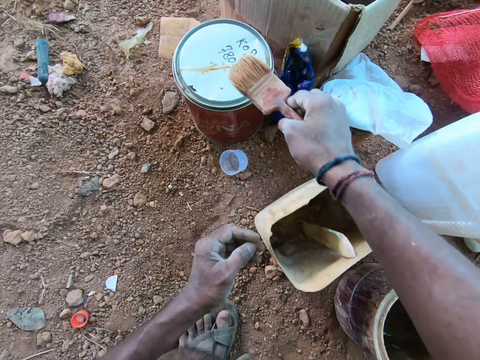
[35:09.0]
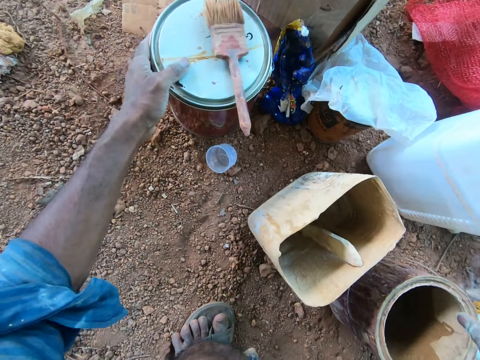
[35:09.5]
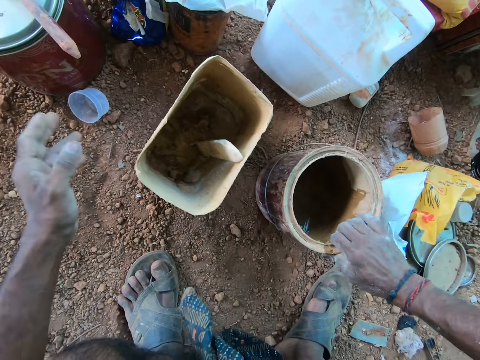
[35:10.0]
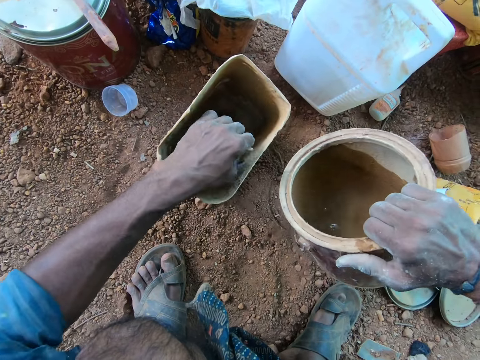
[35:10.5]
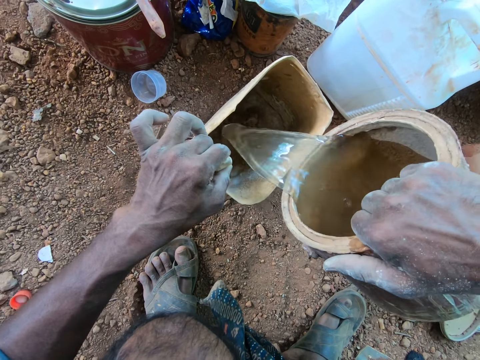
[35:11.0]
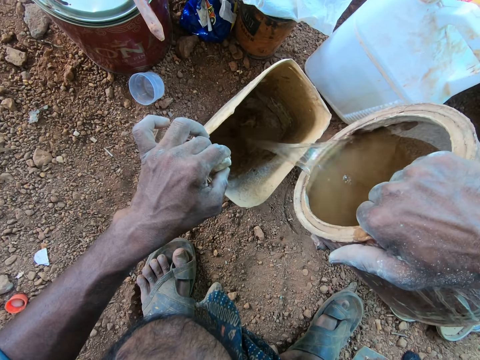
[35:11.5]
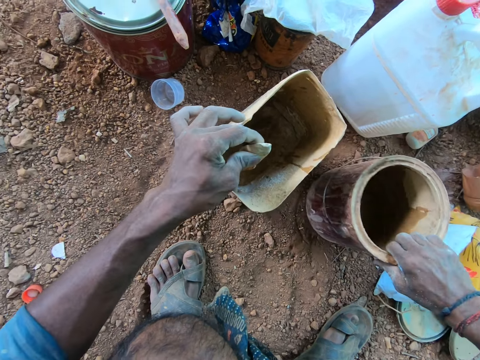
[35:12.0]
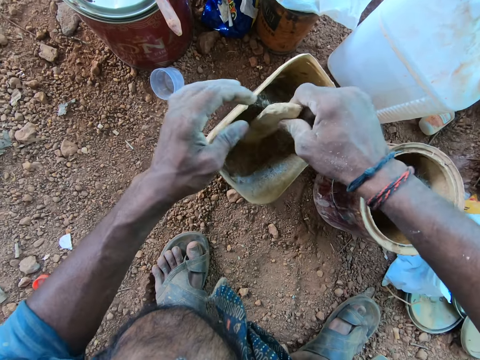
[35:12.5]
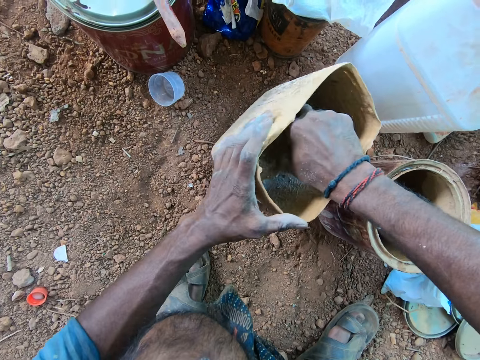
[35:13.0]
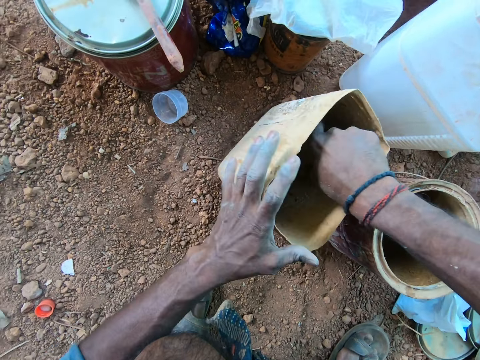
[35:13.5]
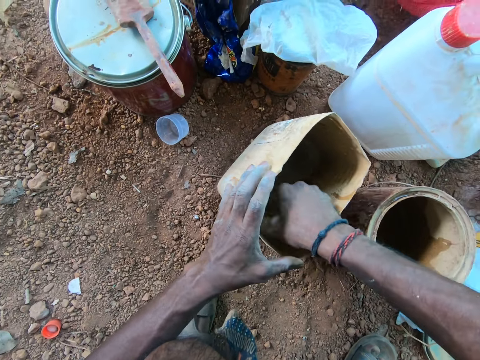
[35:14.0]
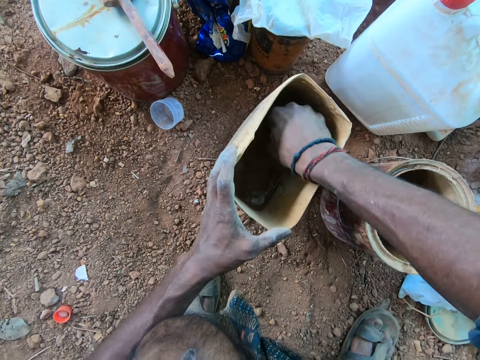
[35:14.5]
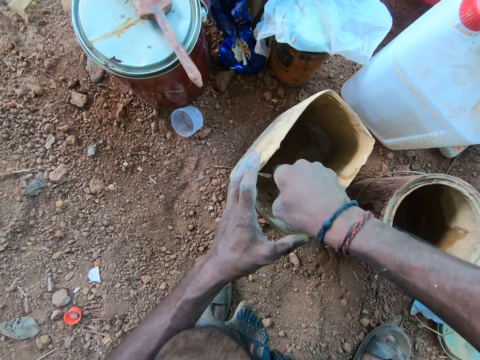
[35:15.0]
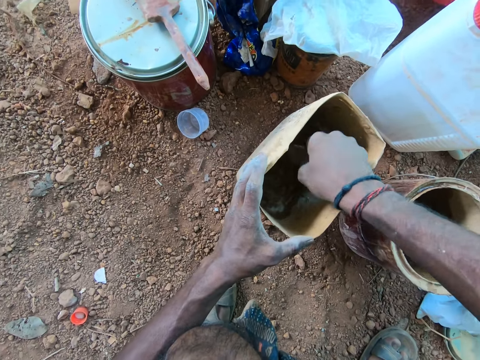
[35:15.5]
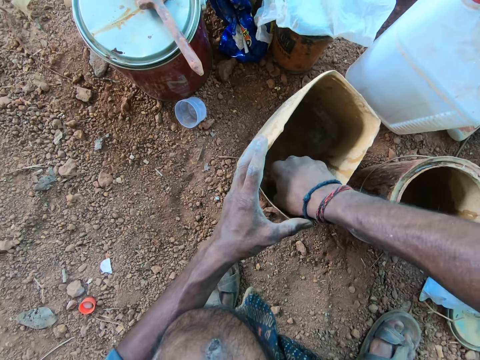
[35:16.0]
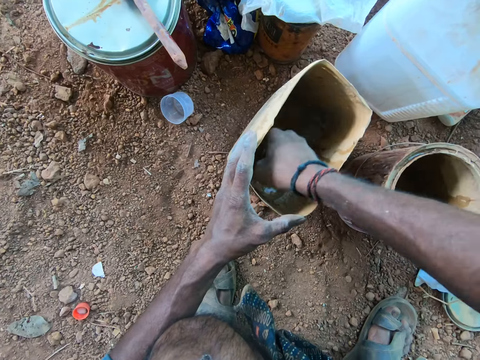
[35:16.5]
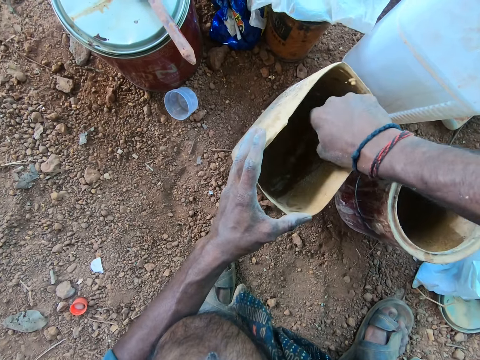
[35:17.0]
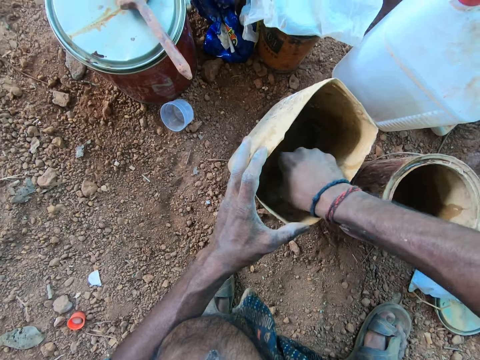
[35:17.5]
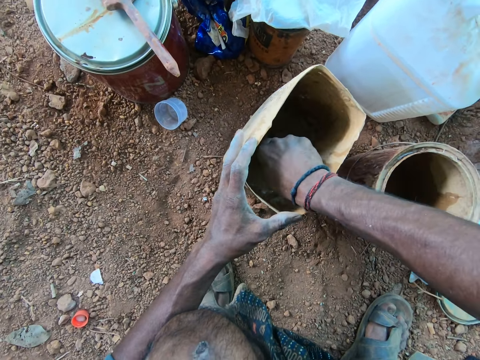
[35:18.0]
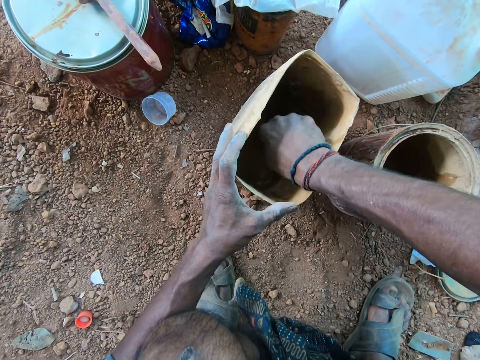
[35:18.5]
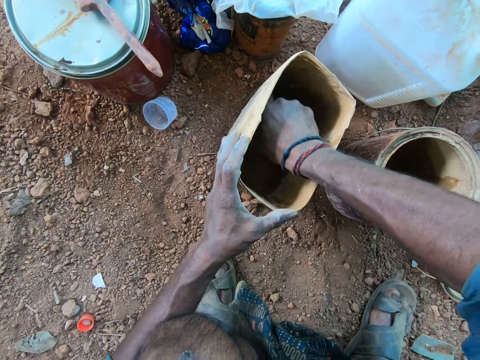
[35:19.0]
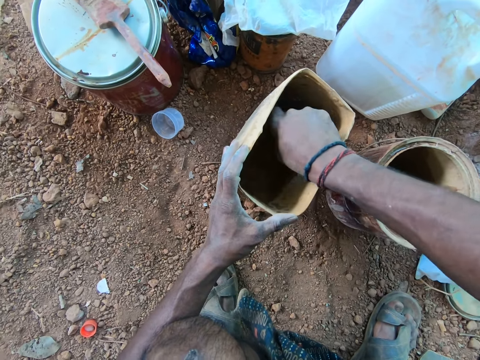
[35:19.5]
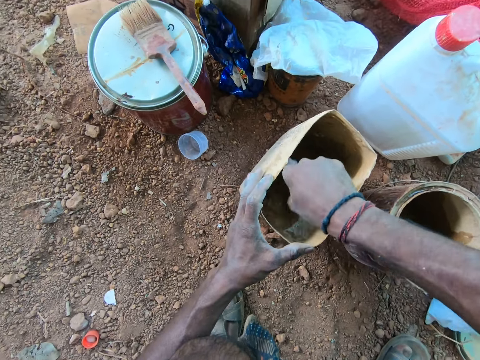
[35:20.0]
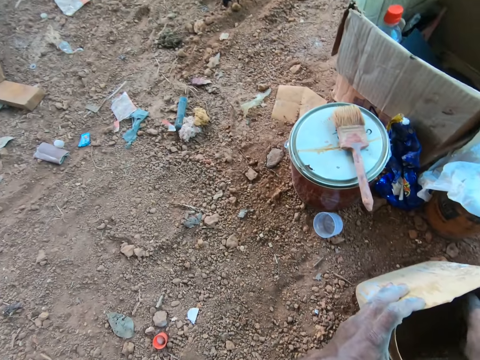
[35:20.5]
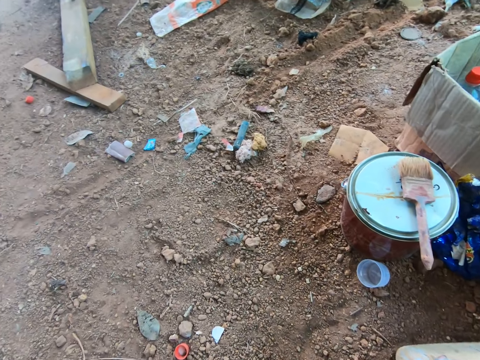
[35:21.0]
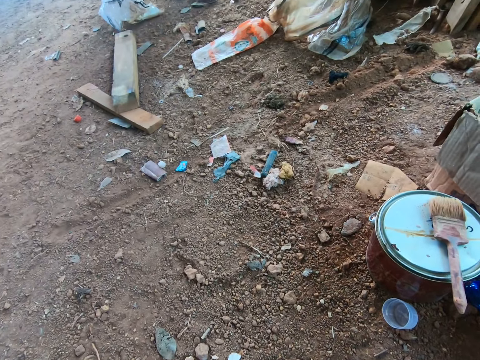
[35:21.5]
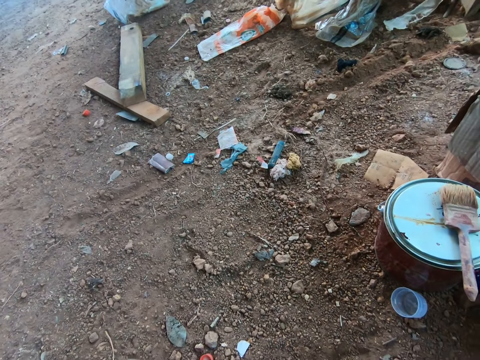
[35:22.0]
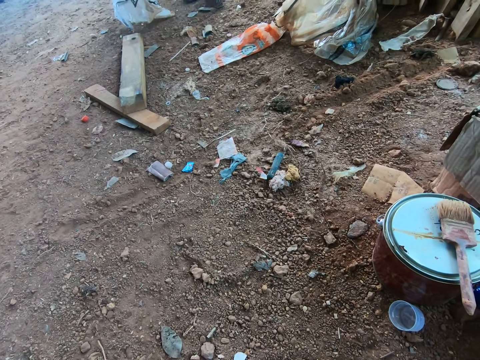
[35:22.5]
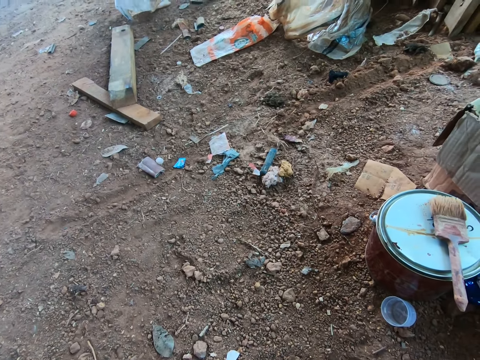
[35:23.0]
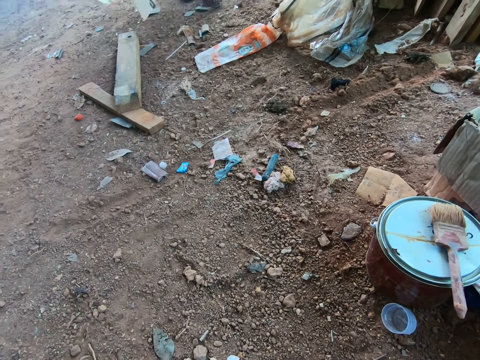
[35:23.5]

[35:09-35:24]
The camera wearer drops the paint brush in his right hand on a paint can on the ground. He touches the paint can on the ground with his left hand. He picks up the can of water from the ground with his right hand. He holds the wooden stick in the plastic container on the ground with his left hand. He pours water from the can of water in his right hand into the plastic container on the floor. He drops the bucket of water in his right hand on the ground. He holds the wooden stick in his right hand. He turns the mixture in the plastic container with the stick in his right hand.

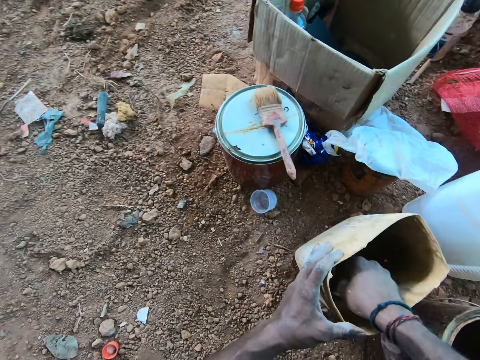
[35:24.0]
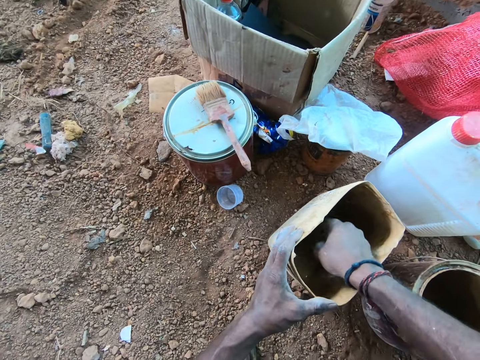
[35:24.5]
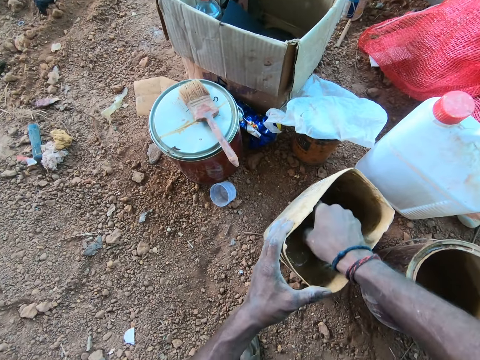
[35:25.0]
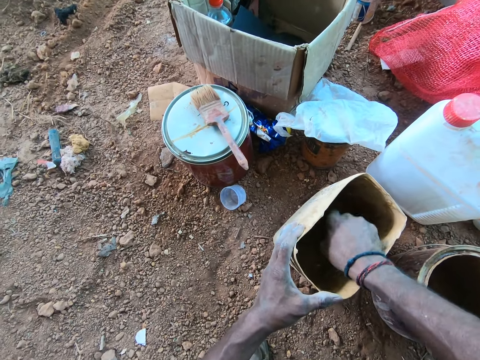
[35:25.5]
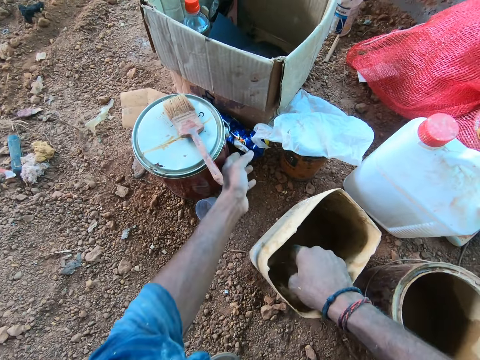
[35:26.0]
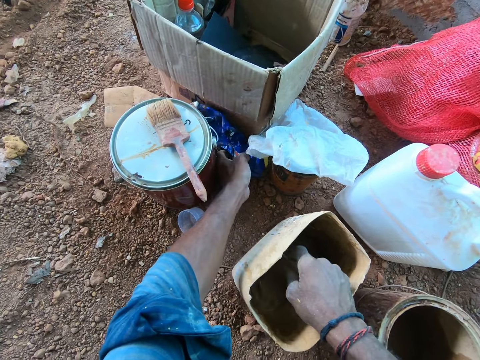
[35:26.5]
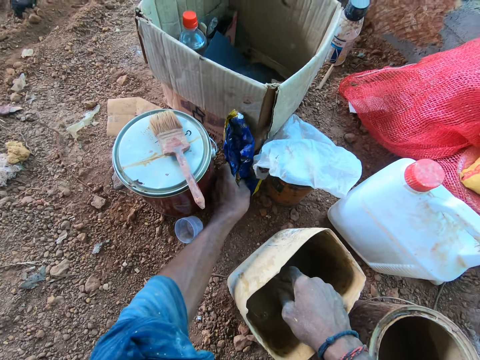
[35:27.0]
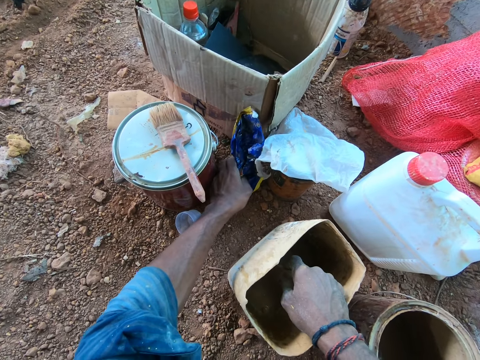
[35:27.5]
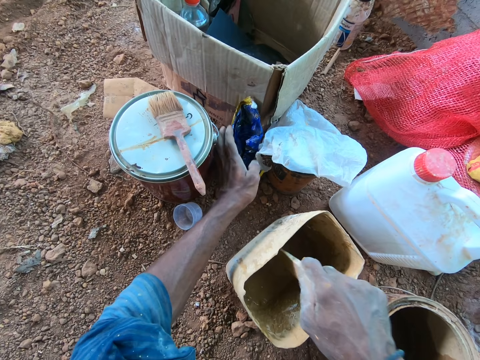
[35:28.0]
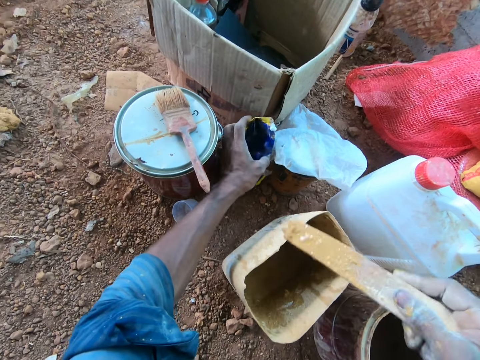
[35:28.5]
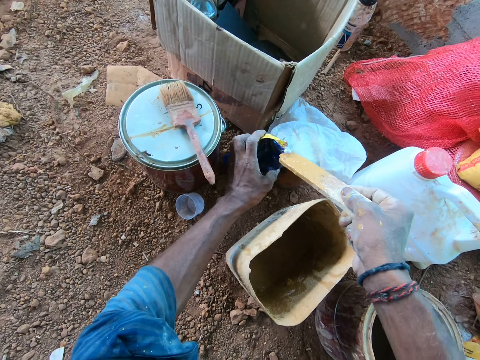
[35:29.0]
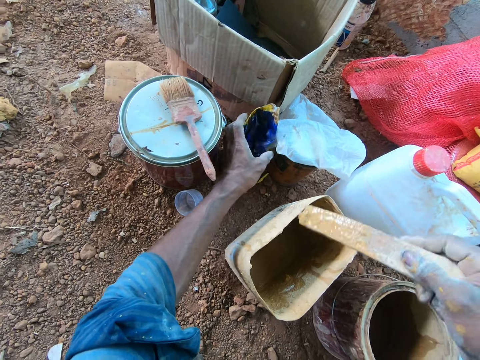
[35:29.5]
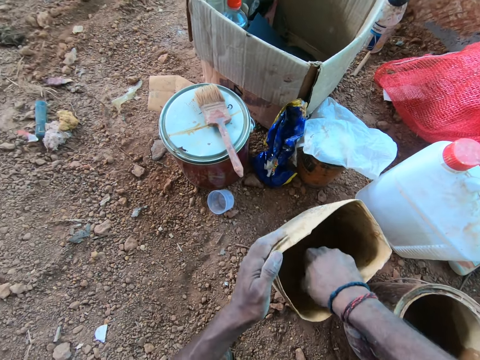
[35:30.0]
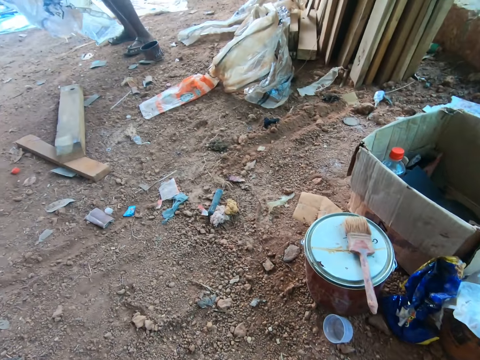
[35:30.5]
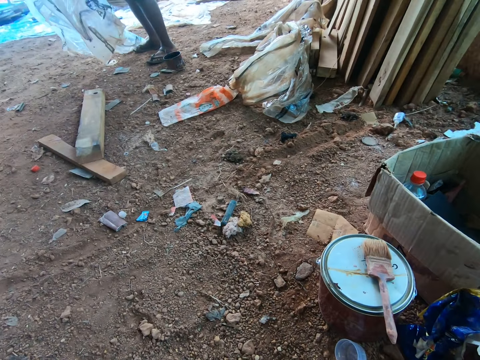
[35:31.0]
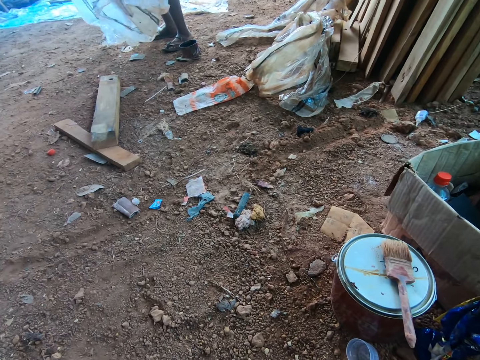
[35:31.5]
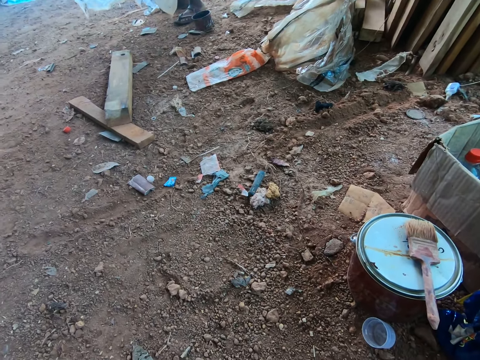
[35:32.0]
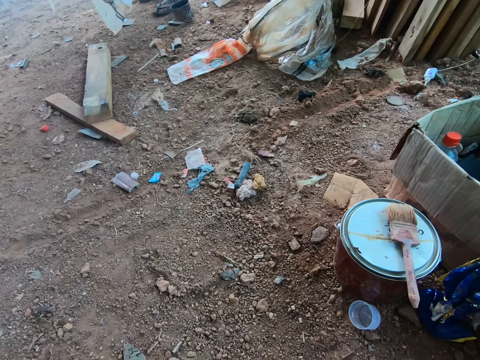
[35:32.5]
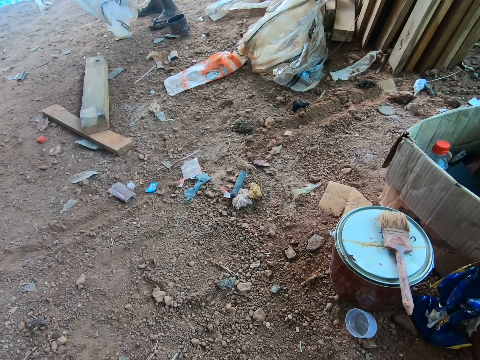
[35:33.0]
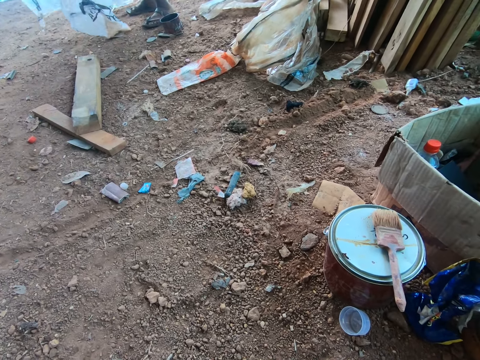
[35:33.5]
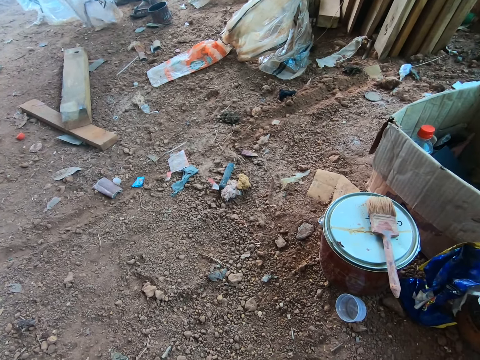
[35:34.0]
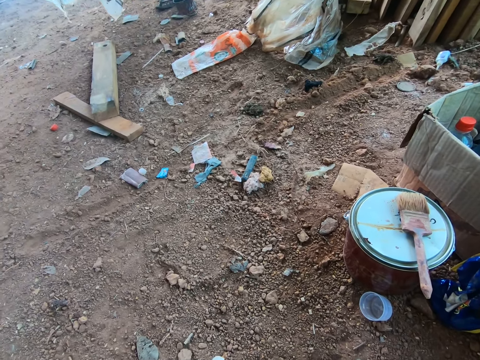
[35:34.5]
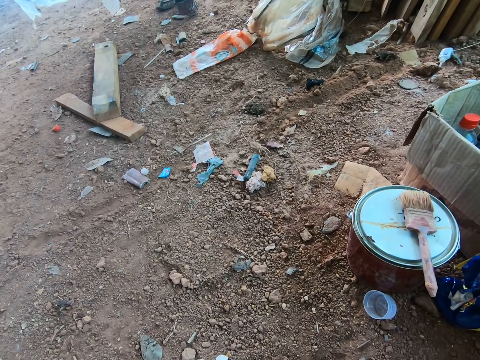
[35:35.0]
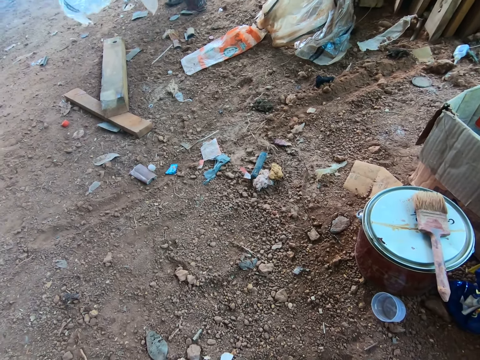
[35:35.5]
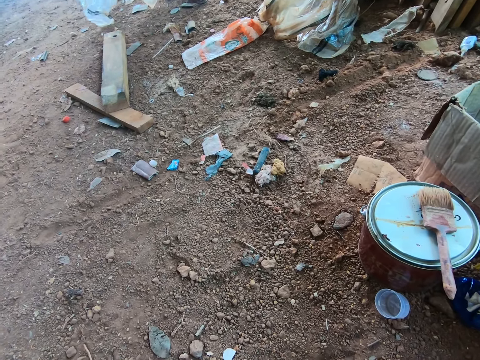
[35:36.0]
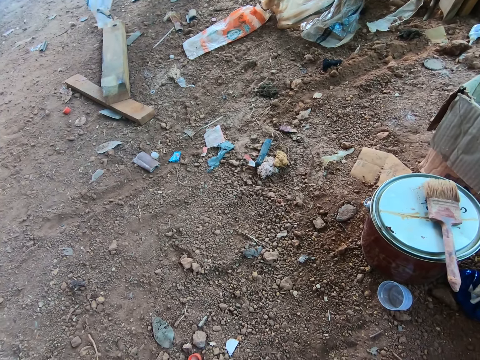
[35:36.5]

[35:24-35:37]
The camera wearer adjusts the nylon bag on the ground with his left hand. He removes the stick in his right hand from the plastic container on the ground. He lifts the nylon bag from the ground with his left hand. He takes the sticky mixture from the nylon bag with the stick in his right hand. He turns the mixture in the plastic container with the stick in his right hand. He looks around the workshop.
